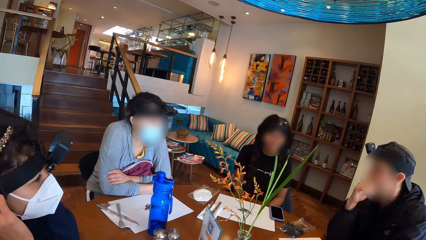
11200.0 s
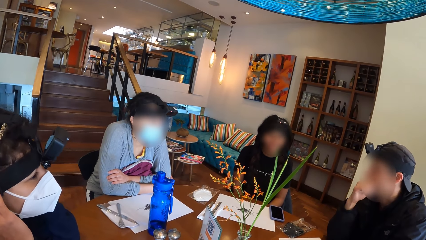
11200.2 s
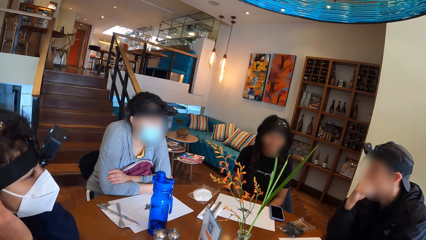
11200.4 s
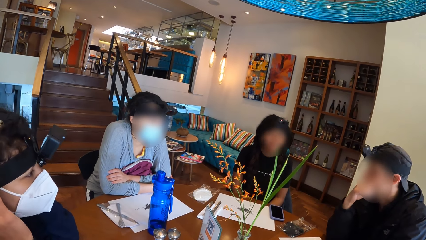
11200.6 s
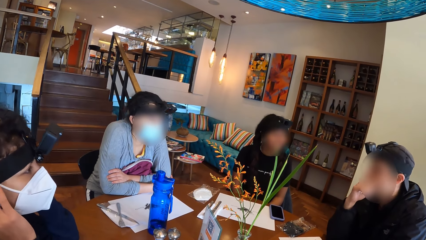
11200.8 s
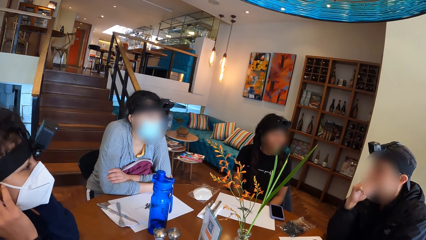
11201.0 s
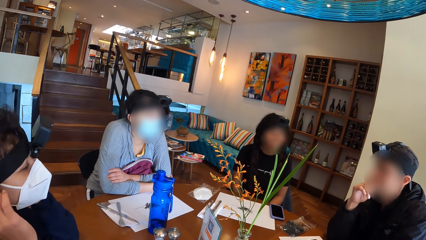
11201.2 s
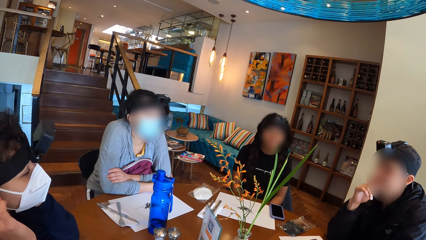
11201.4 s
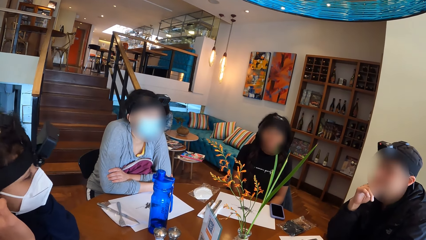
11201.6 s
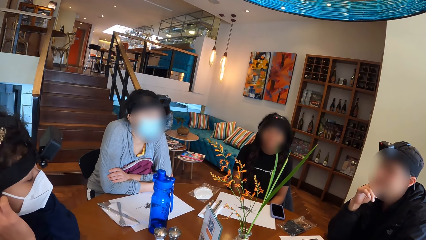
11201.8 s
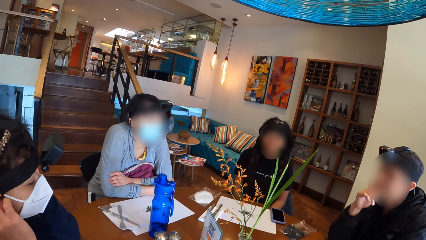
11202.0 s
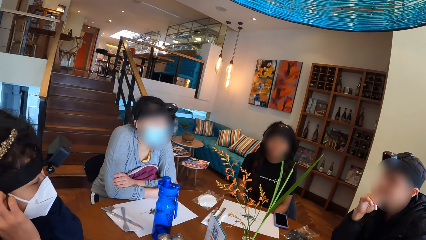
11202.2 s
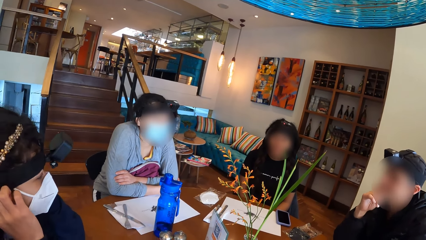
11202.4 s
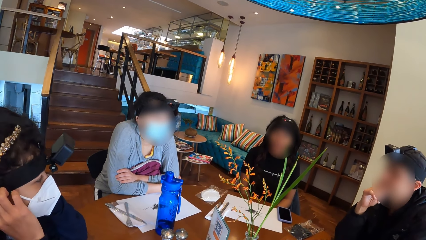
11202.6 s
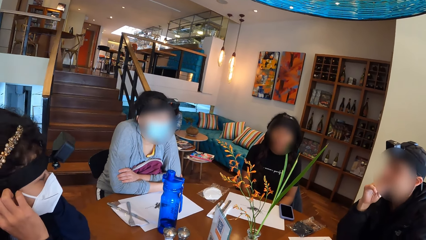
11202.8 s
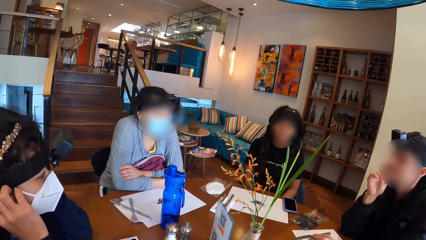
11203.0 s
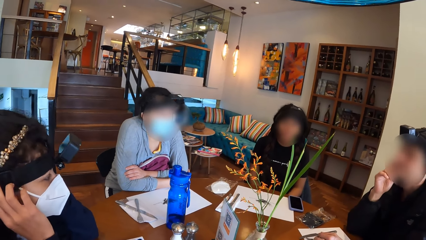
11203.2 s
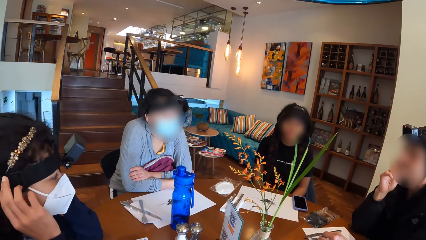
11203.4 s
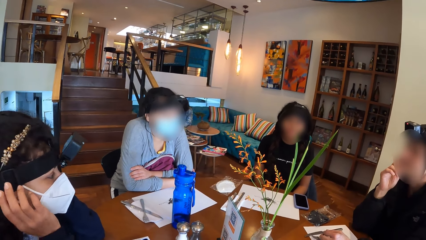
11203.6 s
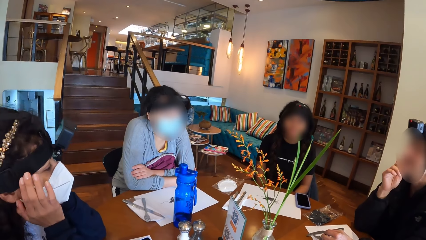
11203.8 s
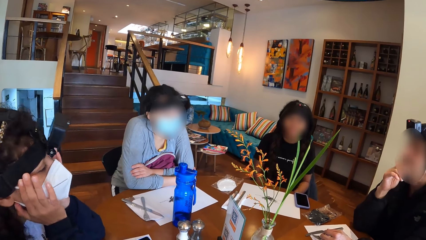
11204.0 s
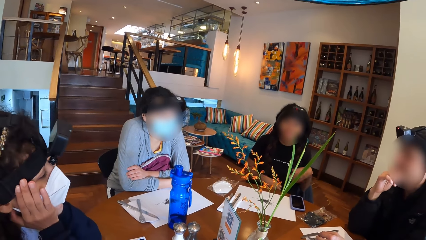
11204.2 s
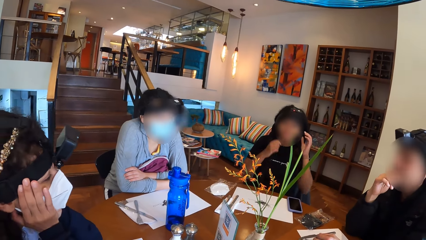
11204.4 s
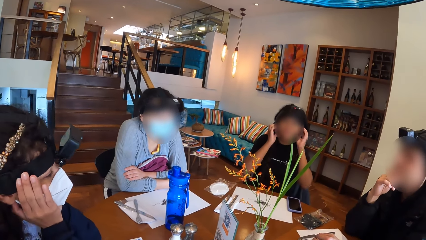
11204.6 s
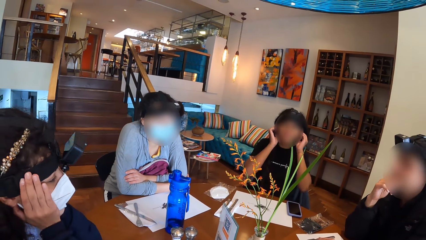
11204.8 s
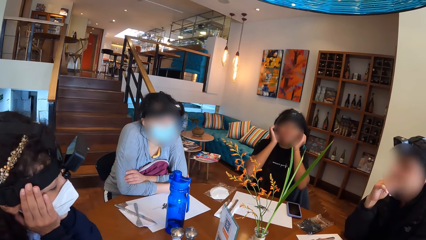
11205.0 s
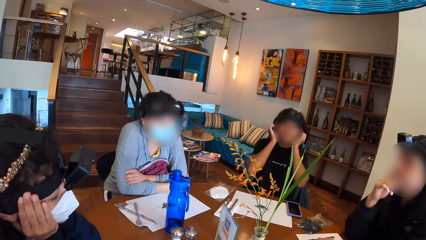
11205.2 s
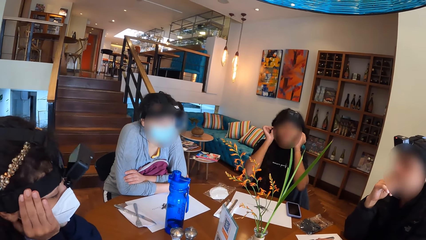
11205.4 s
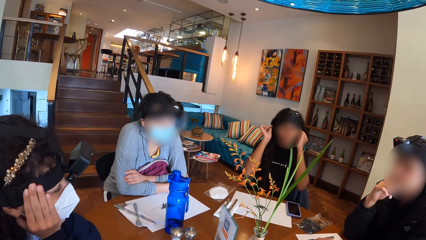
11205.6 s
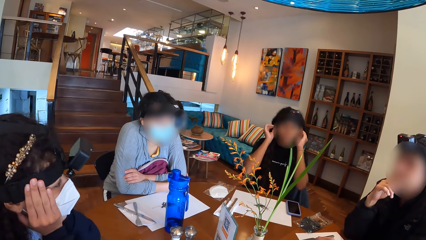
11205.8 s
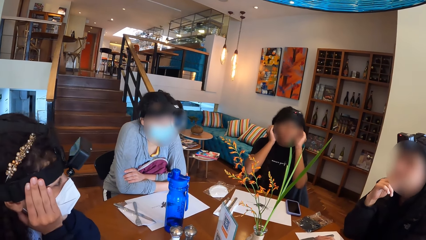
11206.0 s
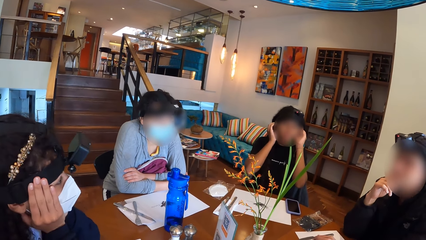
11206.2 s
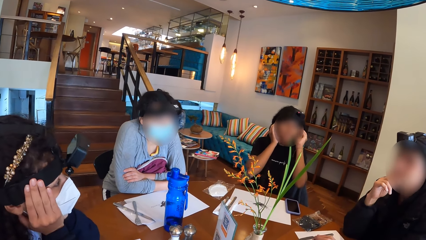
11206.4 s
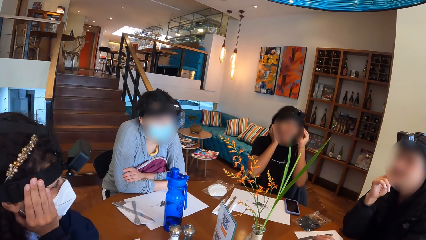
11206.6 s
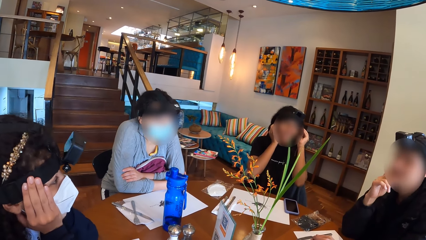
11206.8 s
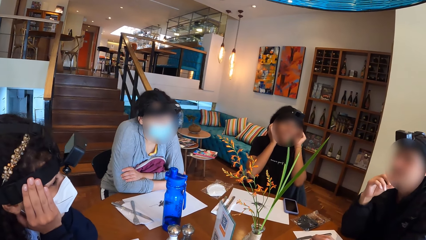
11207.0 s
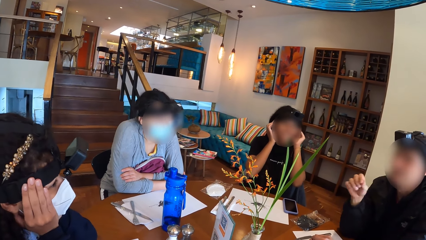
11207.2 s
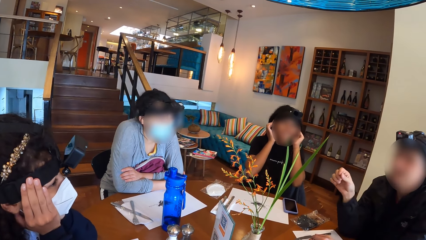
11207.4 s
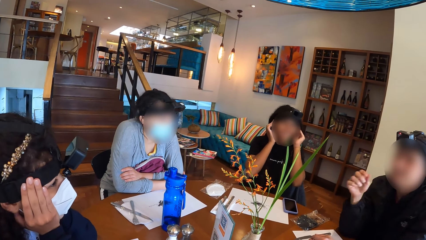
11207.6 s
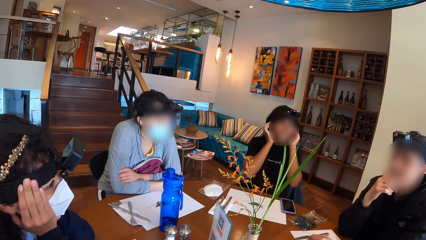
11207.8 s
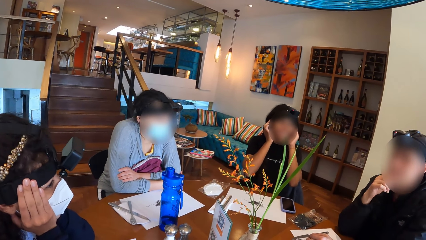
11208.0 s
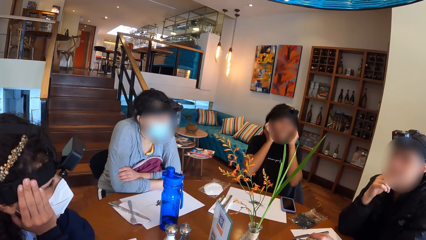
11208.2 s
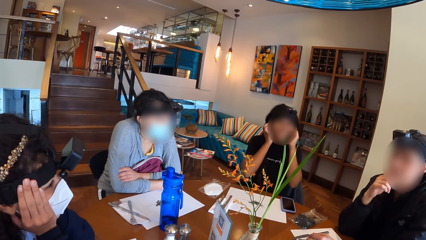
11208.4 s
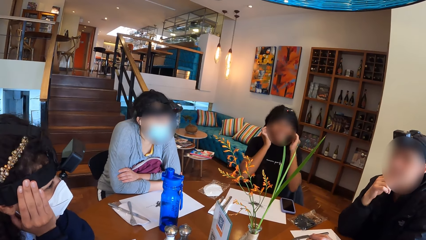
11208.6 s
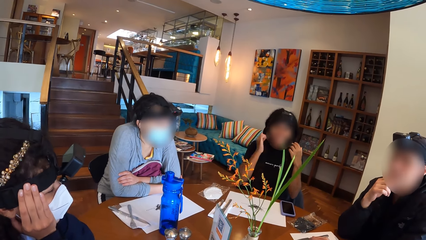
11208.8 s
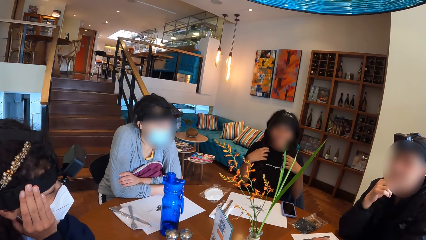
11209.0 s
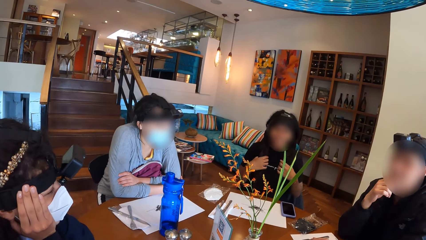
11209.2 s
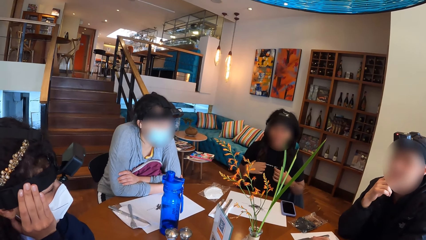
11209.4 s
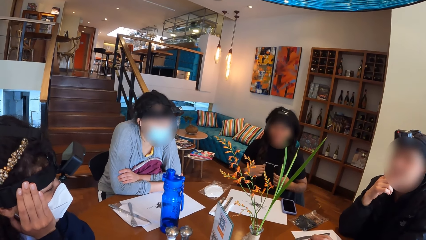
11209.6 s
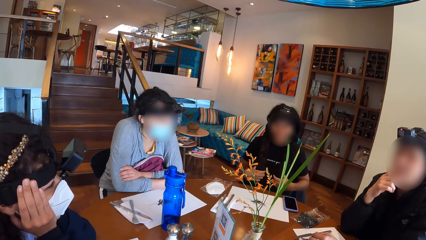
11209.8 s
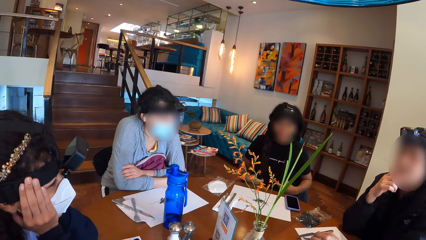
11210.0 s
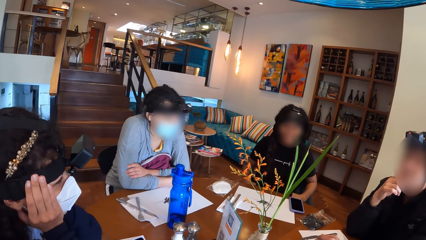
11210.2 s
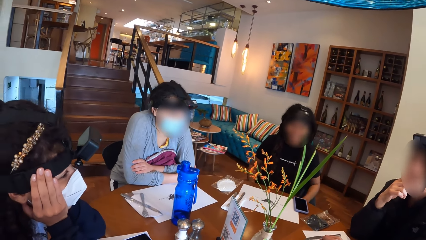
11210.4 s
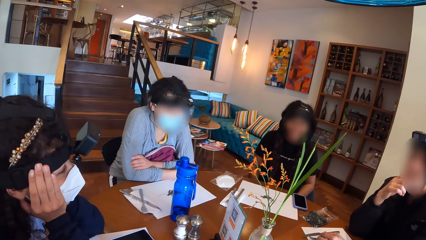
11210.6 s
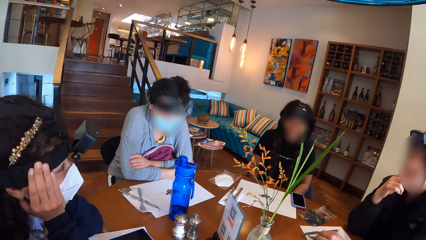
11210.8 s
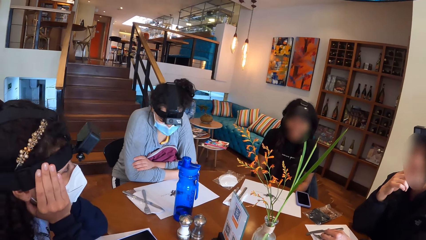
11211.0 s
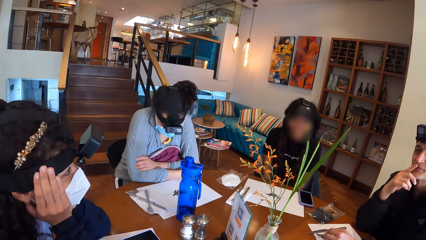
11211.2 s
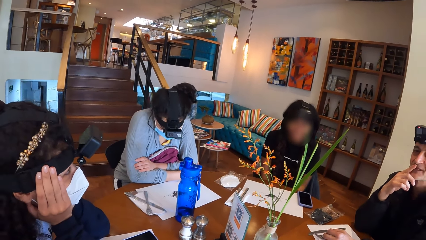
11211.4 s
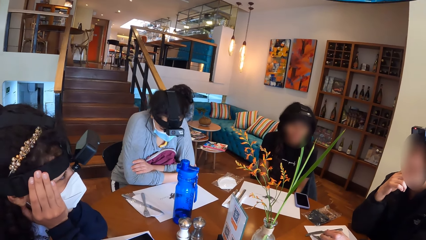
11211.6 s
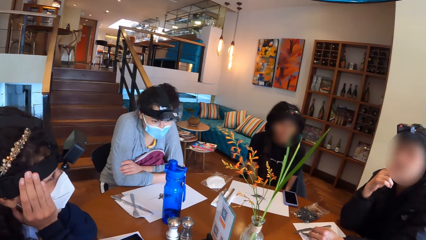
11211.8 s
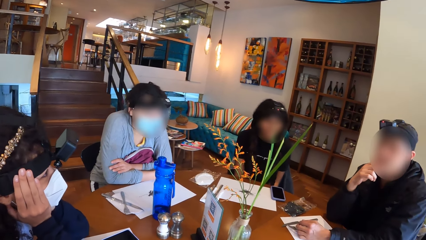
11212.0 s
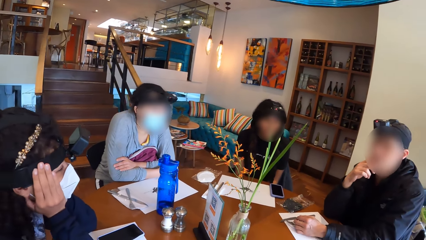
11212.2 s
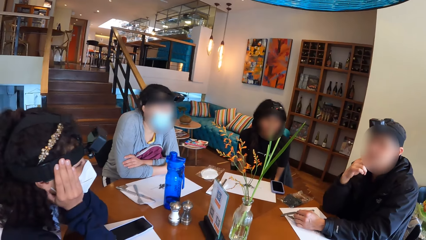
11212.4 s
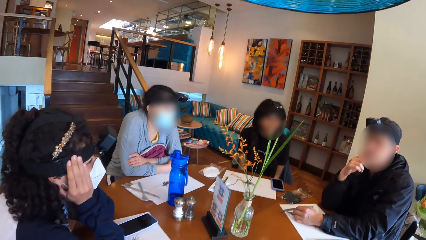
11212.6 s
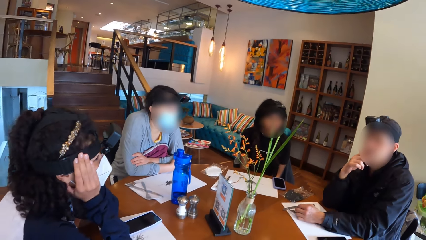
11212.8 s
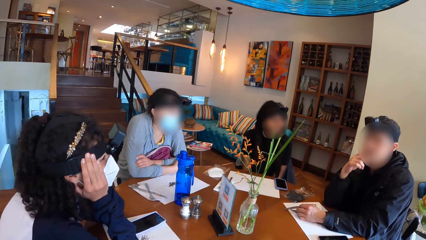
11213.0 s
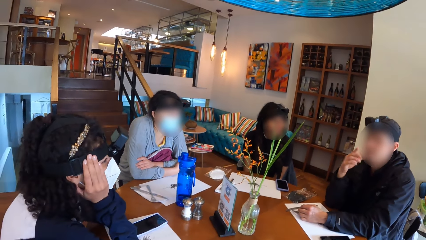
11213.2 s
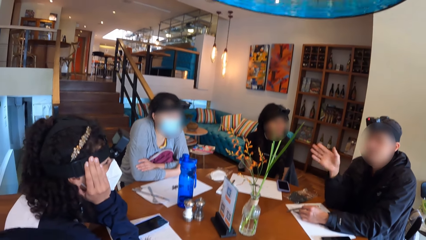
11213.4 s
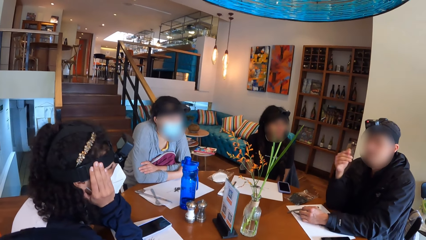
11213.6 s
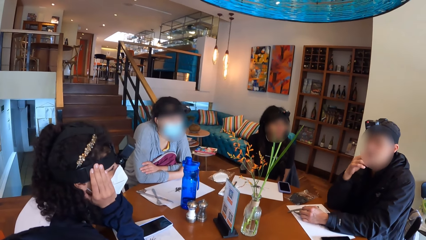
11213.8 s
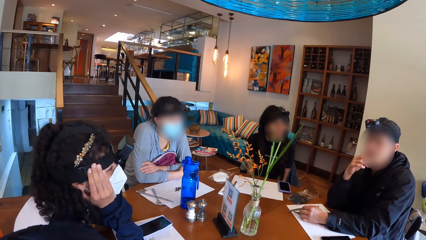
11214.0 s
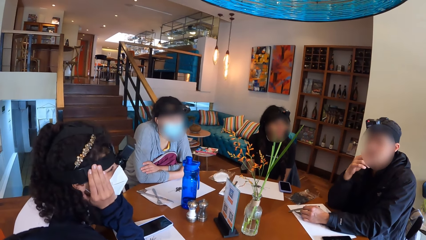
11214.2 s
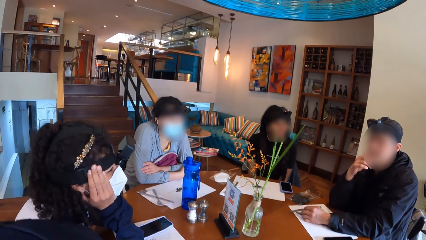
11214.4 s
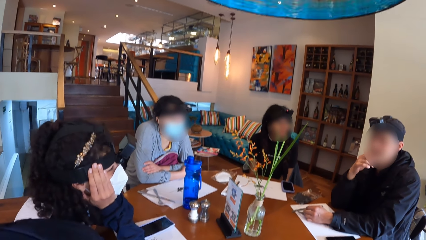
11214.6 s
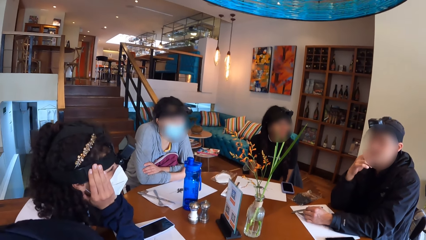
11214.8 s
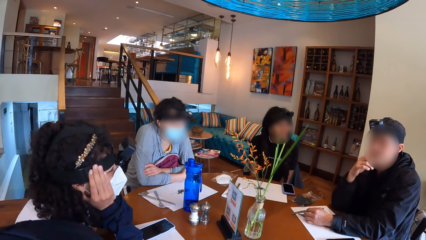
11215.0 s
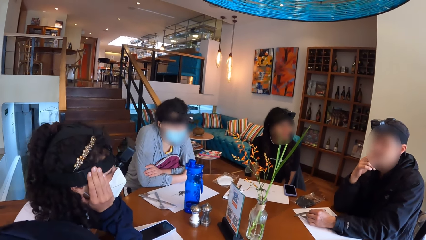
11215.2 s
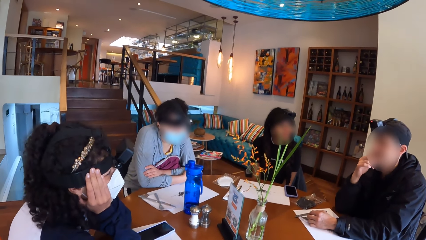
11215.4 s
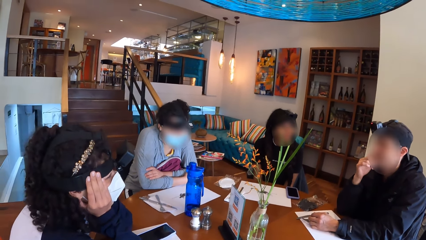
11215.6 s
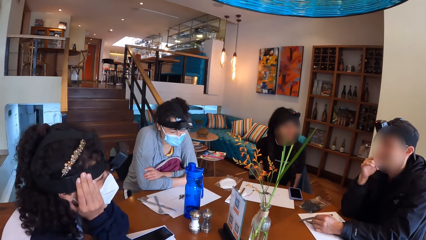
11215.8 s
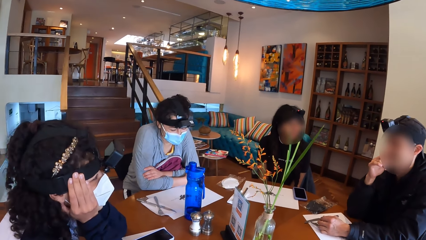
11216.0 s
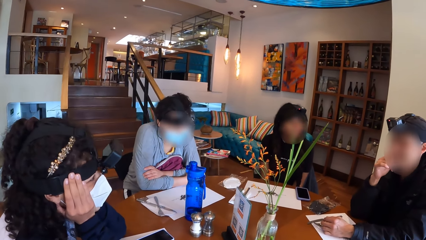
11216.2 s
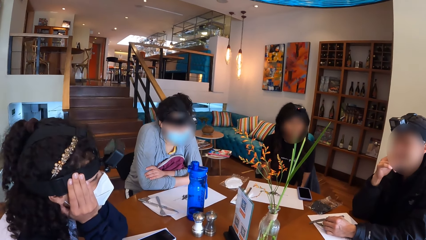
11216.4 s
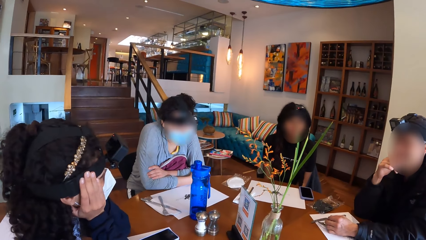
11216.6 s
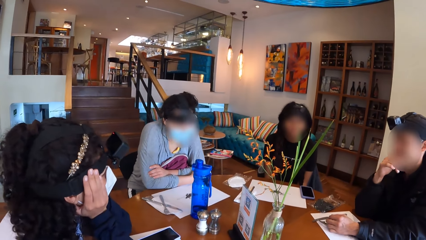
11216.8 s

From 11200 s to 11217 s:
A woman places her left hand on her jaw. Another woman touches her face with her hands. The other woman touches her ears. The other woman strokes her hair with both hands. The camera wearer interacts with the group of people on the table.
